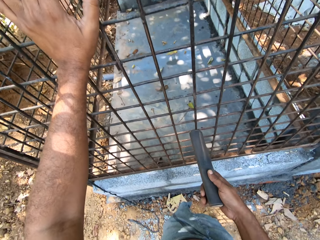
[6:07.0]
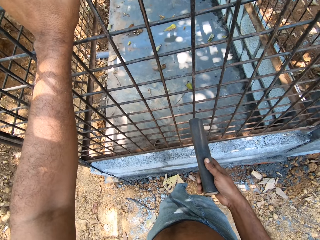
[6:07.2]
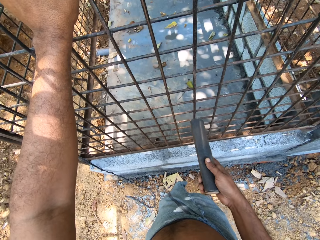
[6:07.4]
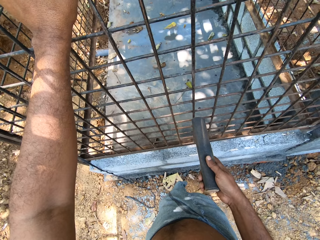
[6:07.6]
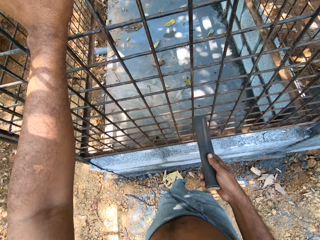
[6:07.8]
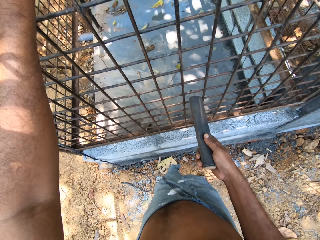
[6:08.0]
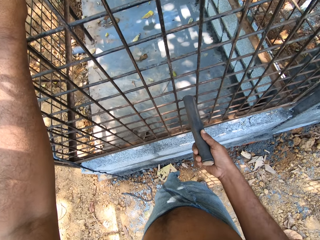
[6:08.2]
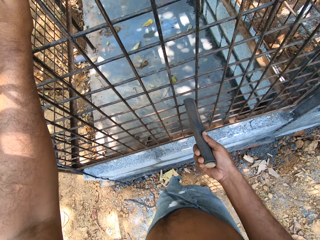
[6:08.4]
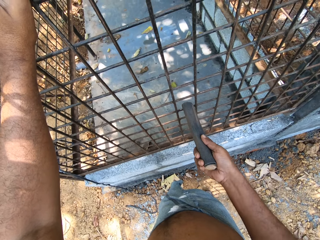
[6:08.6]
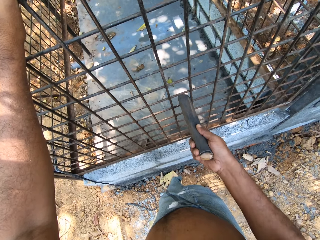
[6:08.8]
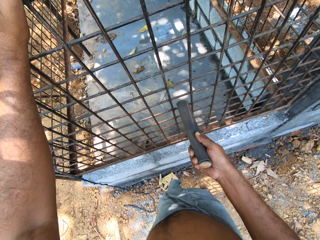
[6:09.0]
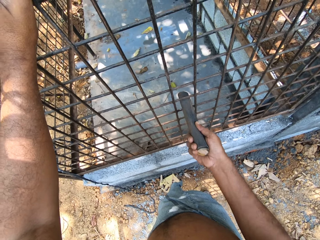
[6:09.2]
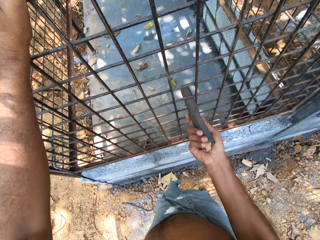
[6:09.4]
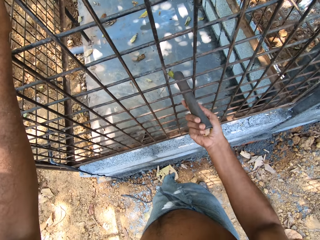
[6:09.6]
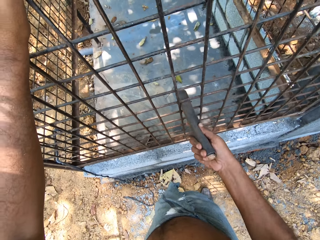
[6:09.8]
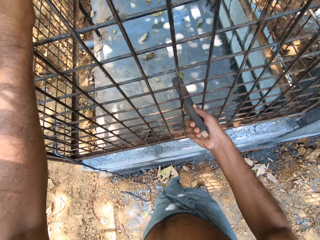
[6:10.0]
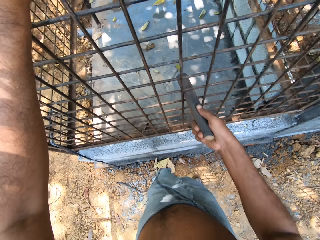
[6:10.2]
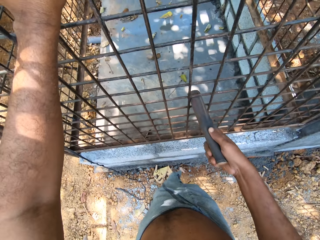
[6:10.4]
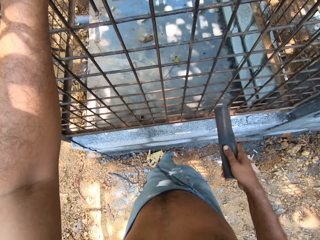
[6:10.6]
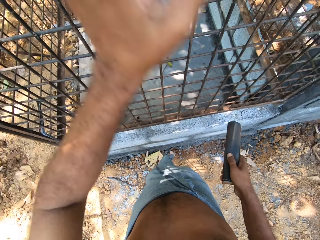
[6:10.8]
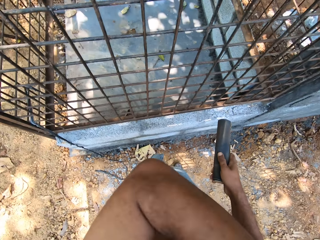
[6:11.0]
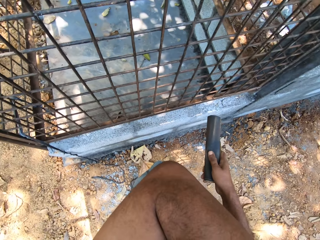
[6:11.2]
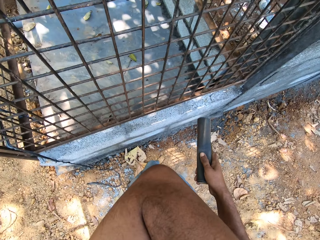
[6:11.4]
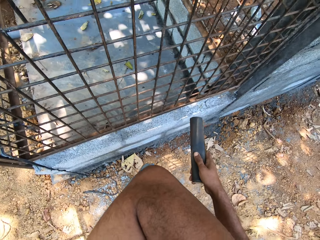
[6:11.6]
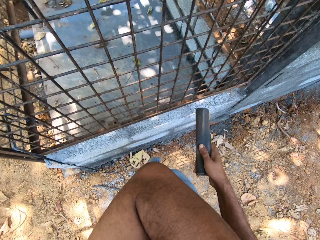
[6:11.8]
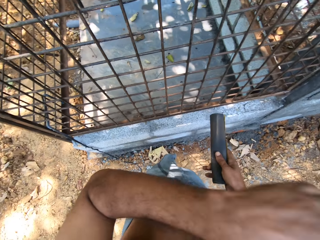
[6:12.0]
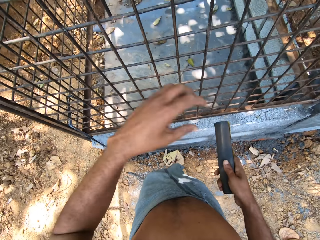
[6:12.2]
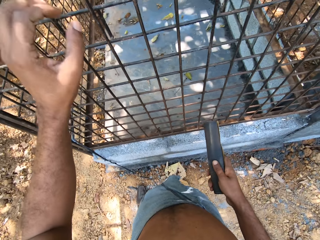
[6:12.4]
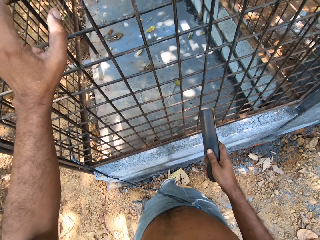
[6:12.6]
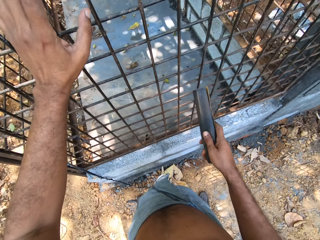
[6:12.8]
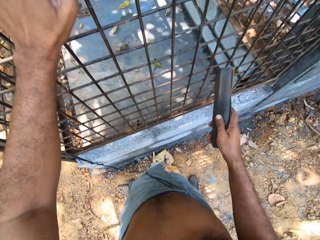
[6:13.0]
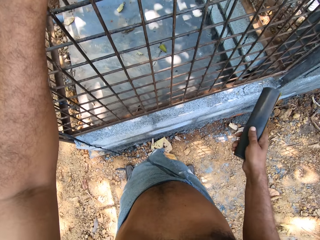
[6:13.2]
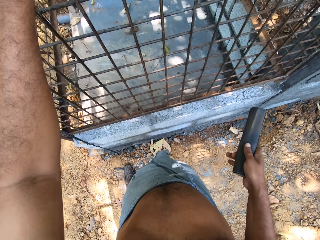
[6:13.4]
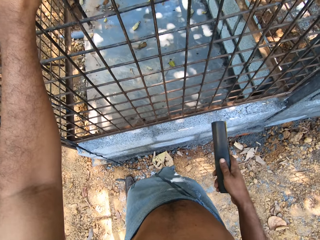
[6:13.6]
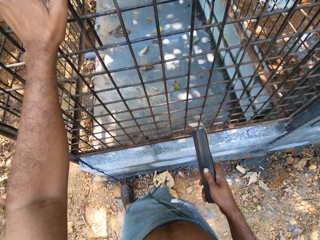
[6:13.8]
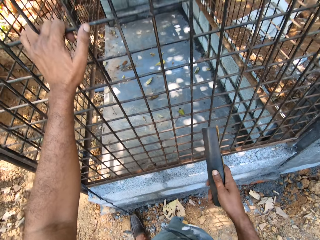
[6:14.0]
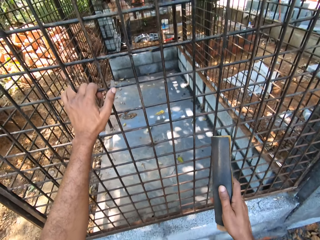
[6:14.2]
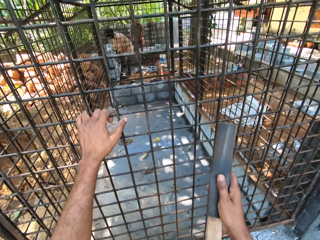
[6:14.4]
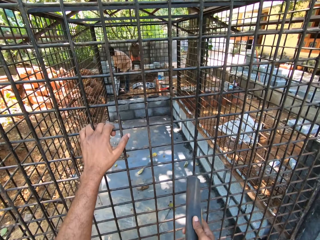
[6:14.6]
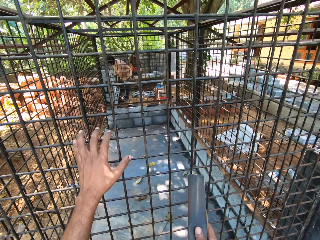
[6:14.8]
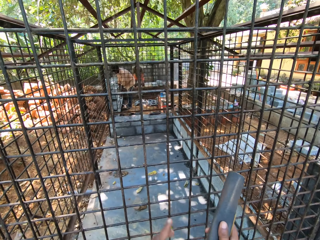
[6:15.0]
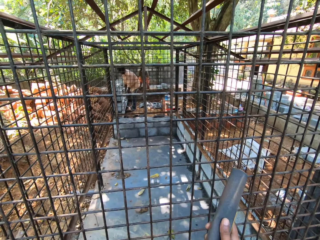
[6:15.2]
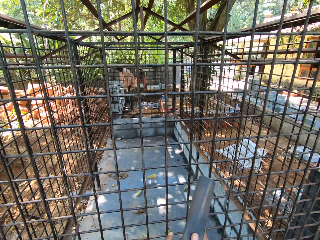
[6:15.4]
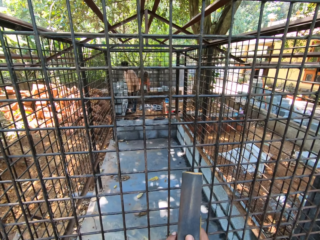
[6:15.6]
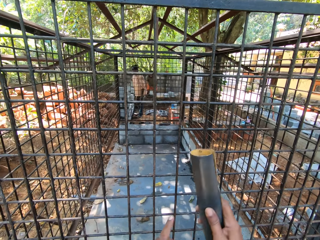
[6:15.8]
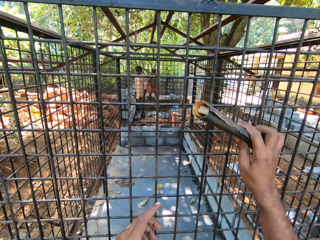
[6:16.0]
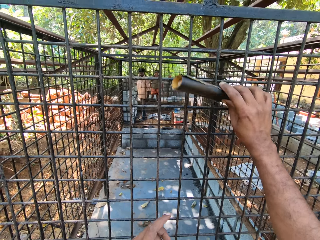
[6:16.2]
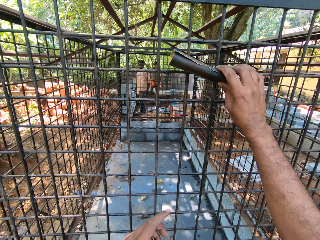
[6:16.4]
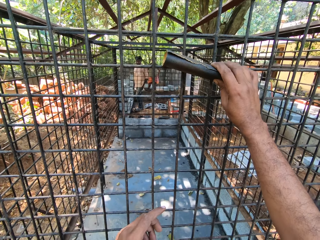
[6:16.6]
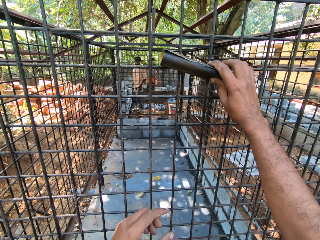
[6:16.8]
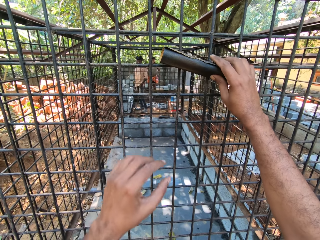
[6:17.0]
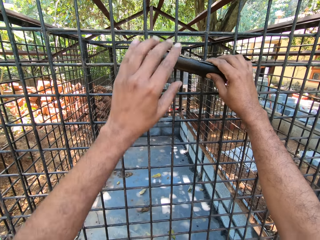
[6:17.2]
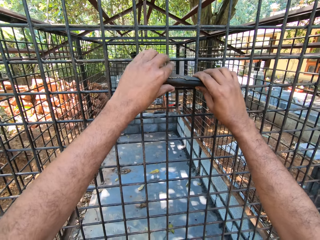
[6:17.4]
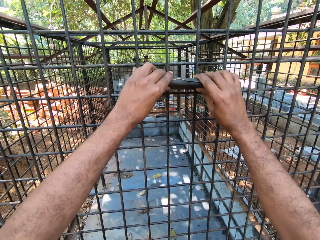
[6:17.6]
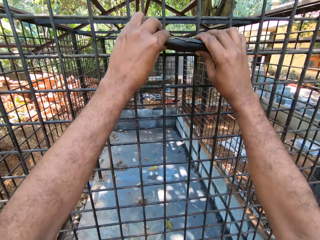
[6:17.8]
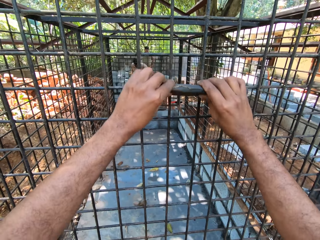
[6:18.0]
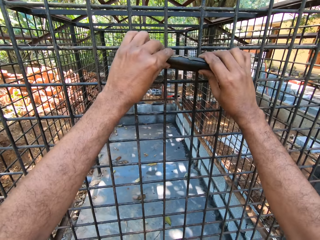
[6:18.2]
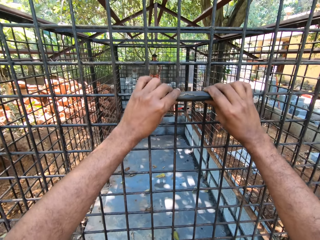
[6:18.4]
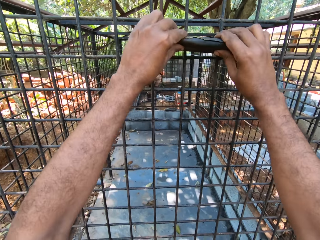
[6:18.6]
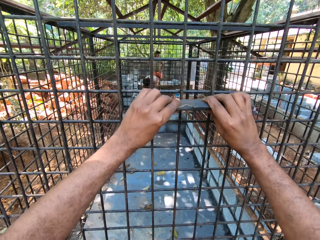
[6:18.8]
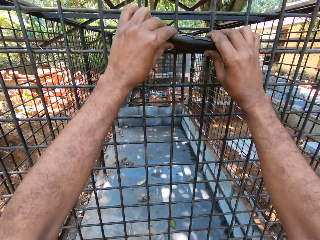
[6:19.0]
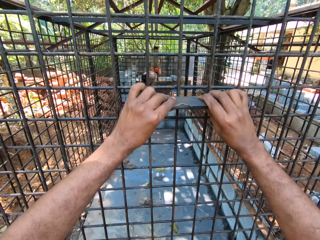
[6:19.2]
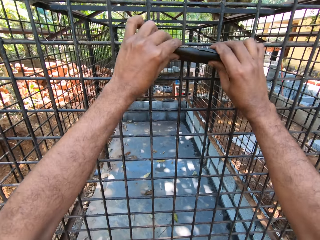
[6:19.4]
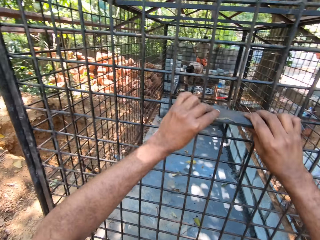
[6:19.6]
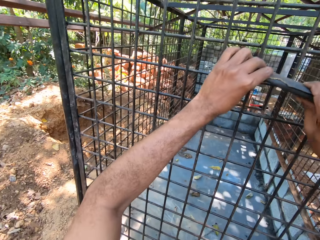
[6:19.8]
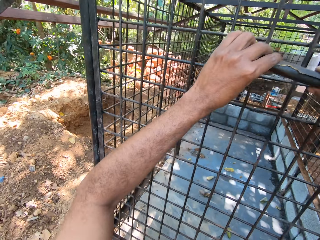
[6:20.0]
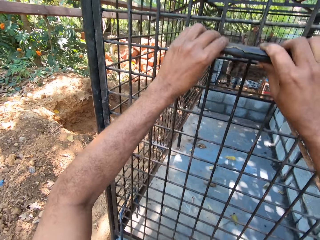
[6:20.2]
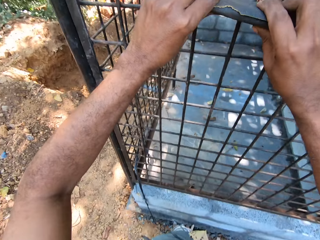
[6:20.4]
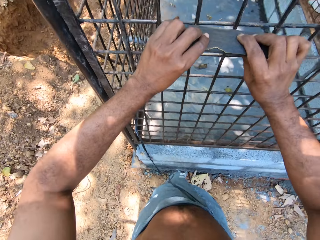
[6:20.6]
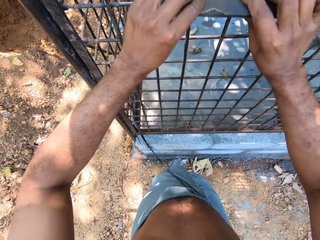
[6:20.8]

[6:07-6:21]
The camera wearer scrubs the metal bars with the sandpaper. He removes his left hand from the wall of the cage. He holds the wall of the cage with his left hand. He touches the sandpaper with his left hand. He sandpapers the wall of the cage with the sandpaper in both hands.

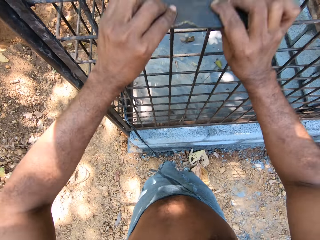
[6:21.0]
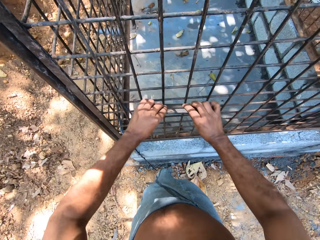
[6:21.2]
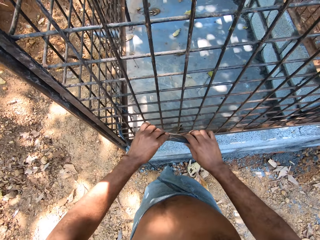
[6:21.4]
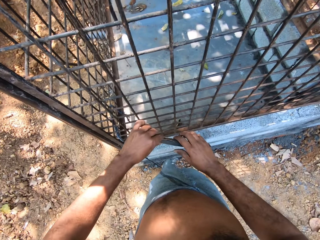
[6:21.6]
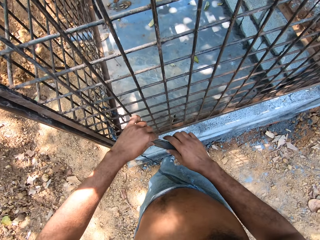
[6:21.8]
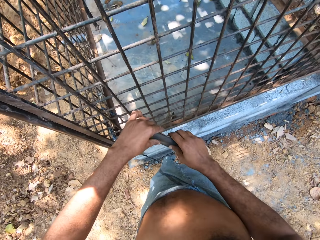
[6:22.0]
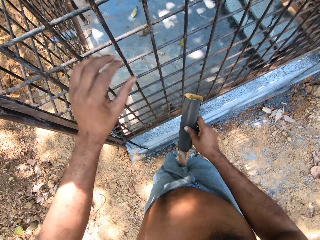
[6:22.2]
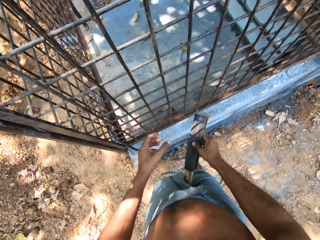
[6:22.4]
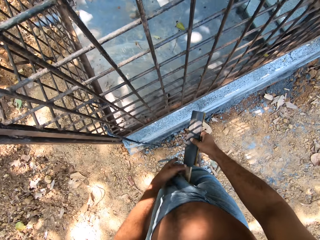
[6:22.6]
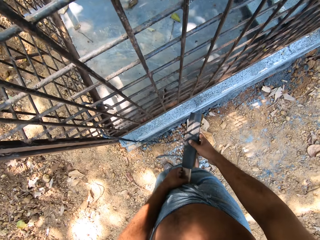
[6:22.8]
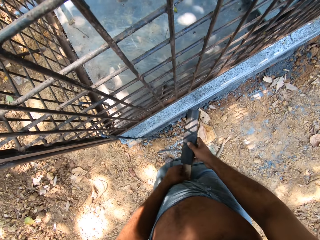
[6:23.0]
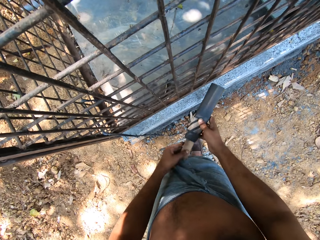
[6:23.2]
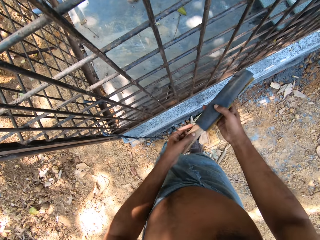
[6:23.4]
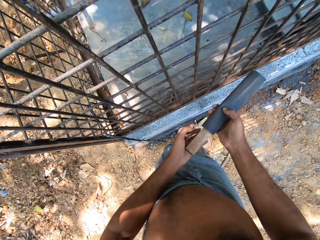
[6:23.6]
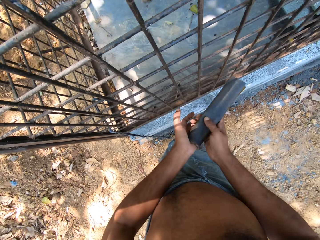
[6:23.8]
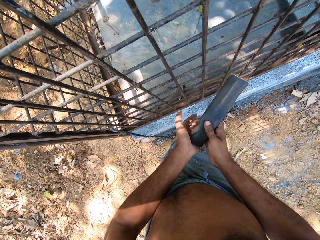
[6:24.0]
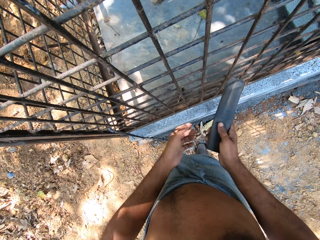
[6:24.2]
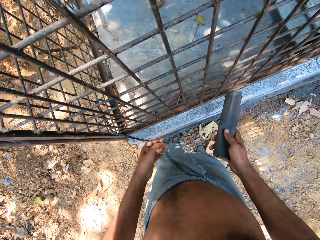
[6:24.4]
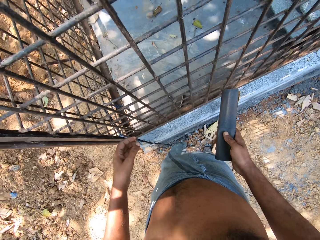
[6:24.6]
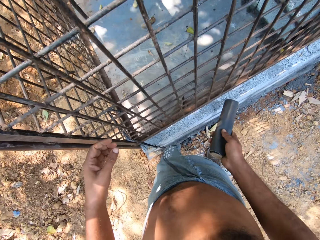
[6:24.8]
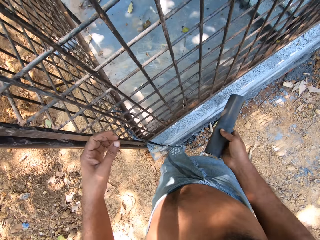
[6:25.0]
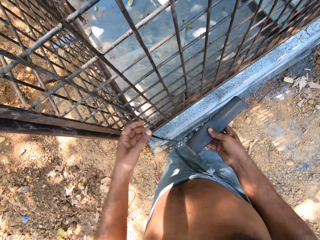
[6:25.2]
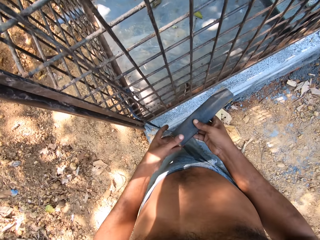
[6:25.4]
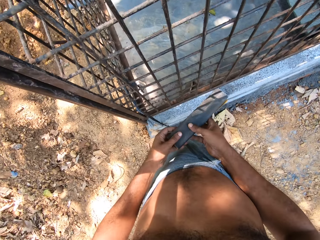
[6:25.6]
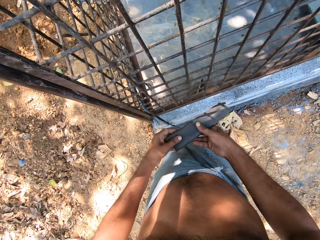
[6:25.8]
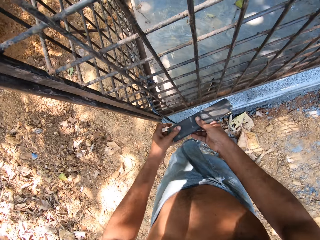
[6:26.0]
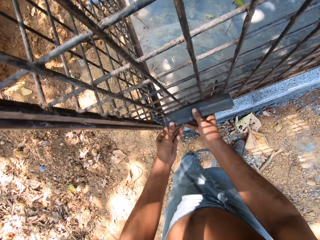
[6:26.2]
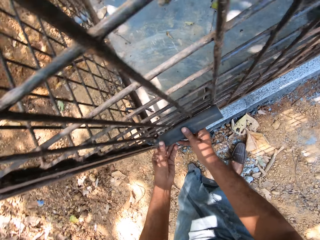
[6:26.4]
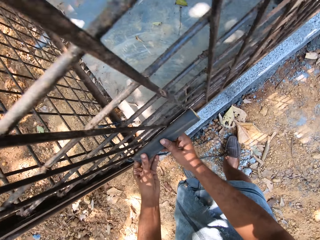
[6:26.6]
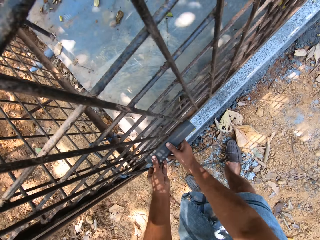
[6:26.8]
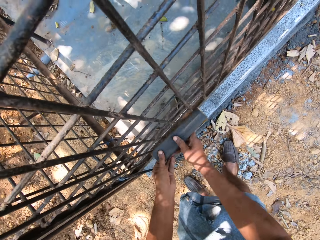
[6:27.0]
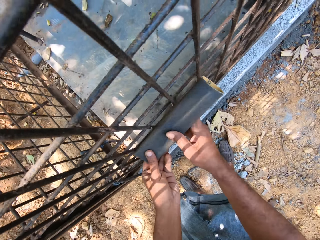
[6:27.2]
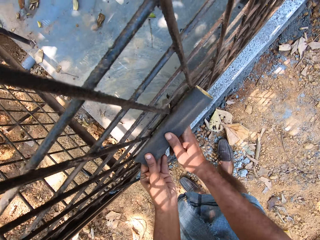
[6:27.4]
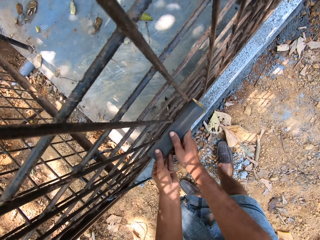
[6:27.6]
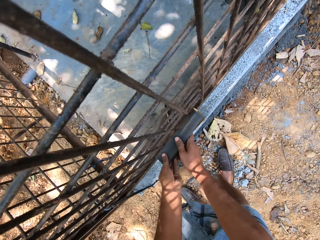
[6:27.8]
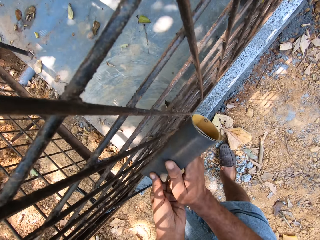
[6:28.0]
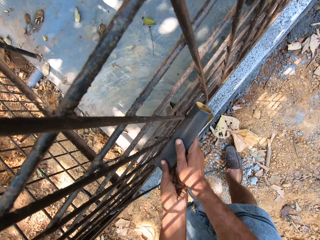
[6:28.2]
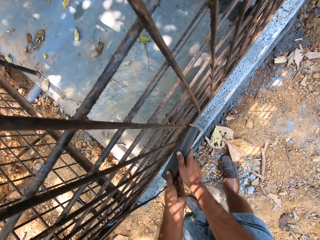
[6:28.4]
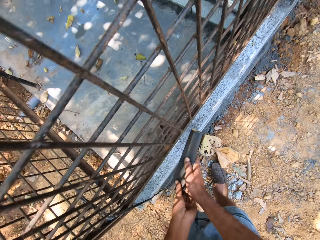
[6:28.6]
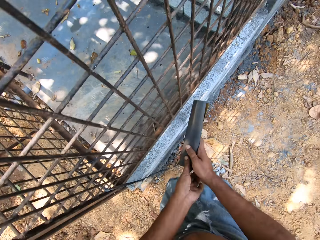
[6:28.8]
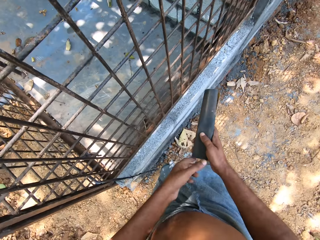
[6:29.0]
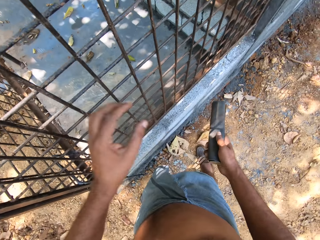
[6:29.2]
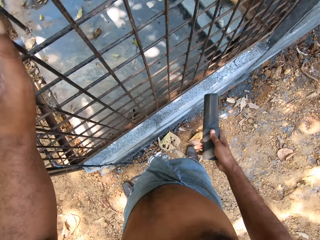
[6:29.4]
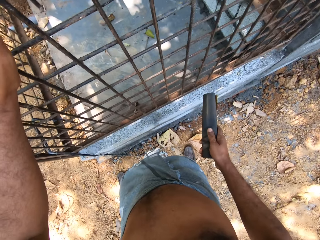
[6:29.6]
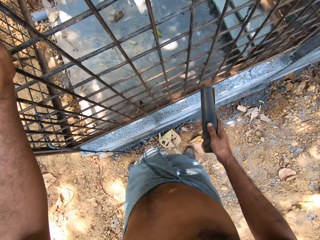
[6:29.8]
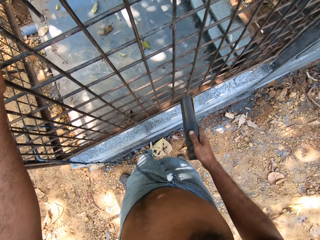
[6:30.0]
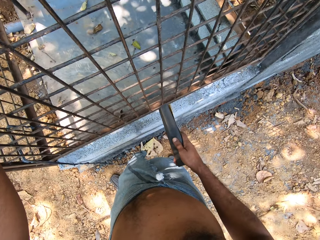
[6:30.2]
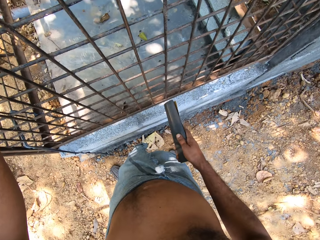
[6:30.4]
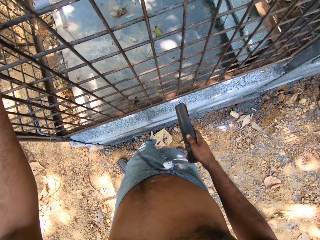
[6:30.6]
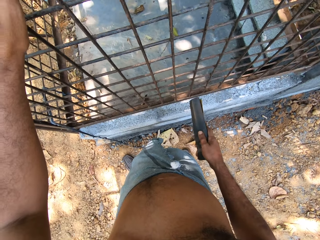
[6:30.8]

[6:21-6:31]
The camera wearer pushes the piece of wood in the sandpaper with his left hand. He adjusts the sandpaper. He holds the sandpaper with both hands. He sandpapers the wall of the cage with the sandpaper in both hands. He holds the wall of the cage with his left hand.
